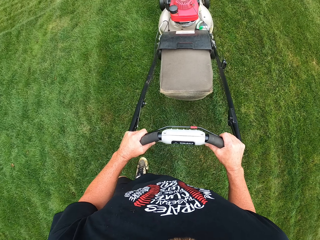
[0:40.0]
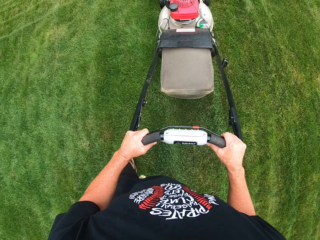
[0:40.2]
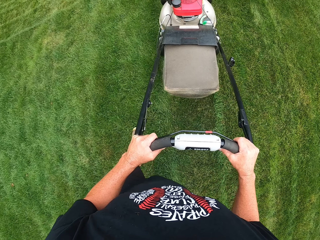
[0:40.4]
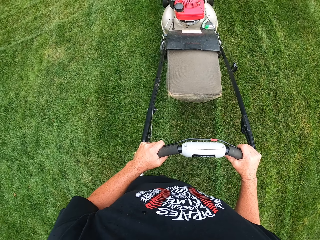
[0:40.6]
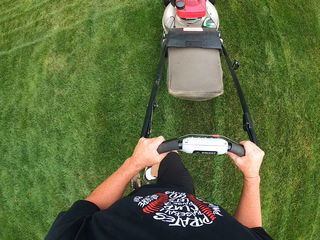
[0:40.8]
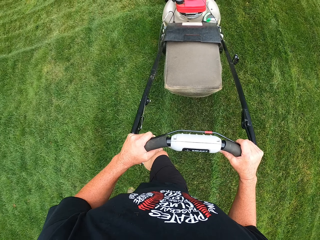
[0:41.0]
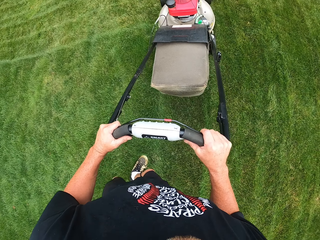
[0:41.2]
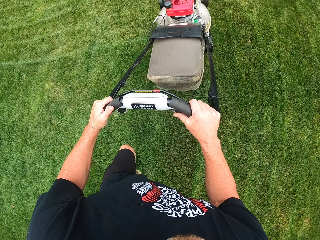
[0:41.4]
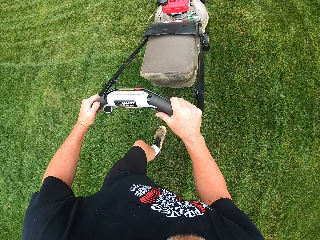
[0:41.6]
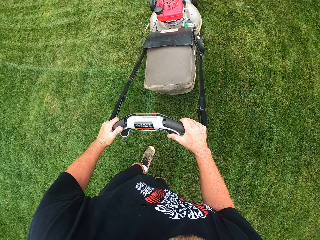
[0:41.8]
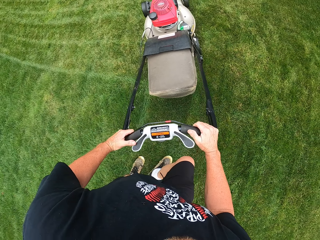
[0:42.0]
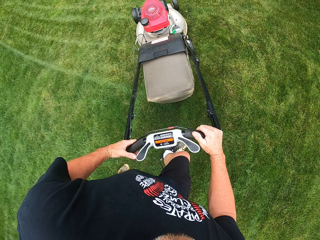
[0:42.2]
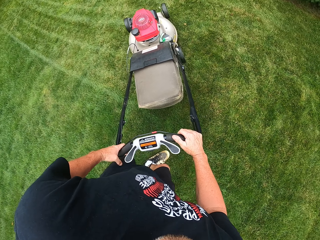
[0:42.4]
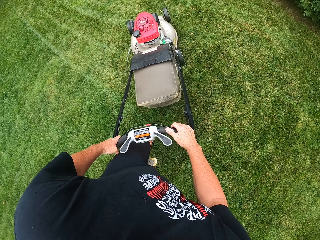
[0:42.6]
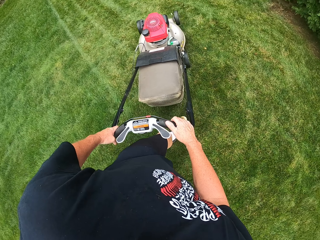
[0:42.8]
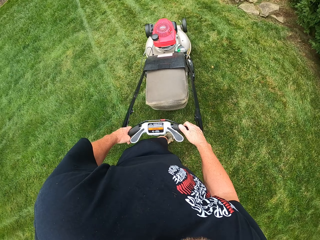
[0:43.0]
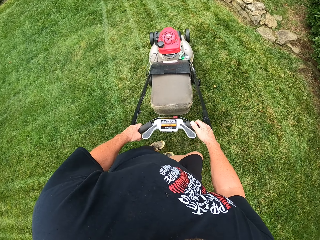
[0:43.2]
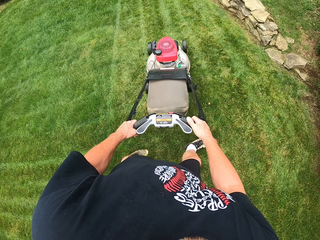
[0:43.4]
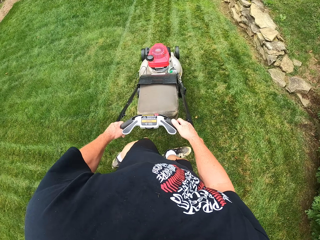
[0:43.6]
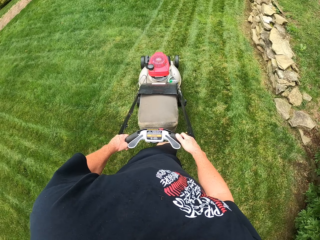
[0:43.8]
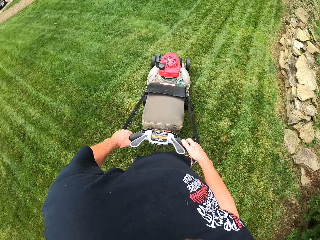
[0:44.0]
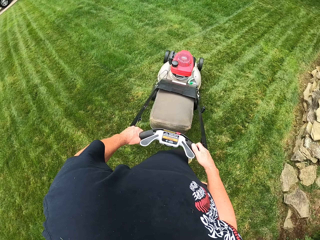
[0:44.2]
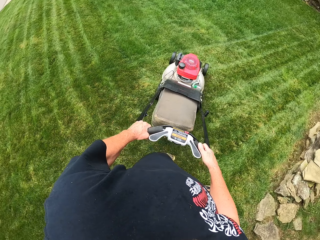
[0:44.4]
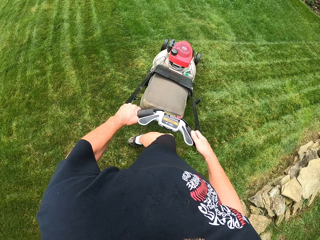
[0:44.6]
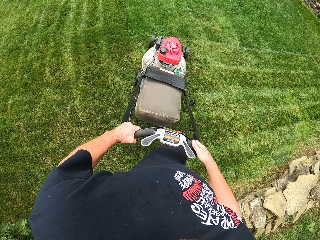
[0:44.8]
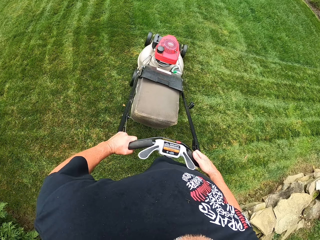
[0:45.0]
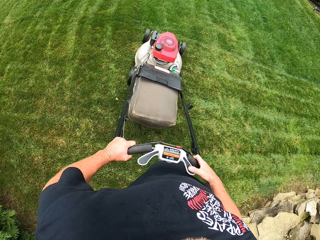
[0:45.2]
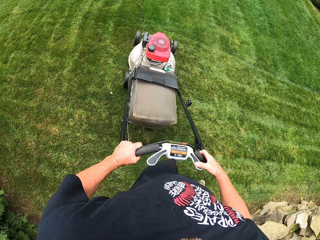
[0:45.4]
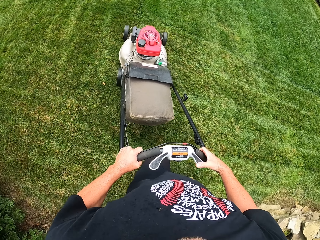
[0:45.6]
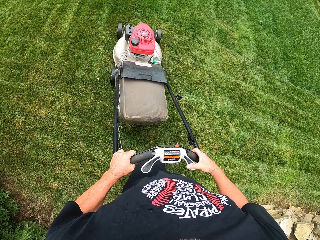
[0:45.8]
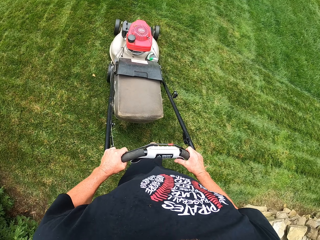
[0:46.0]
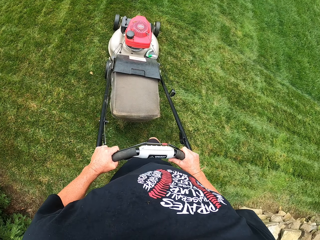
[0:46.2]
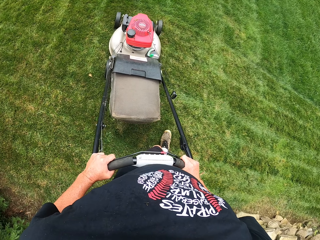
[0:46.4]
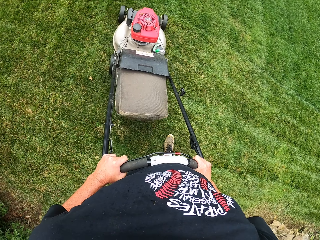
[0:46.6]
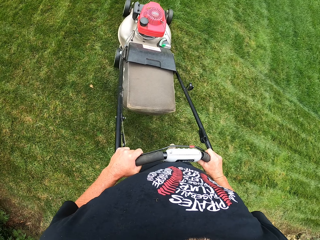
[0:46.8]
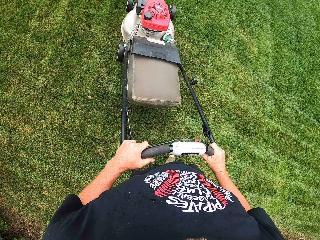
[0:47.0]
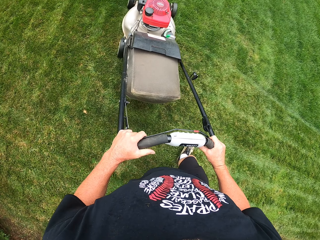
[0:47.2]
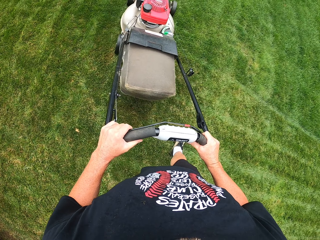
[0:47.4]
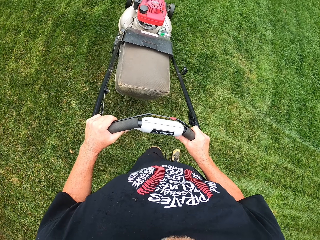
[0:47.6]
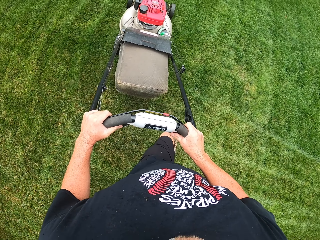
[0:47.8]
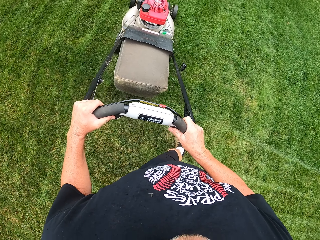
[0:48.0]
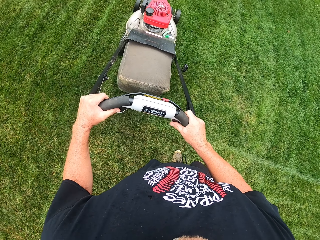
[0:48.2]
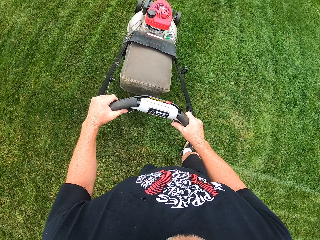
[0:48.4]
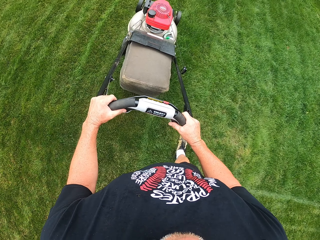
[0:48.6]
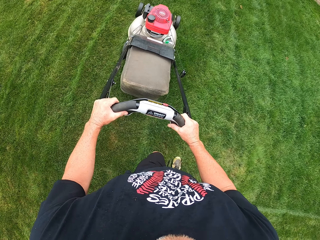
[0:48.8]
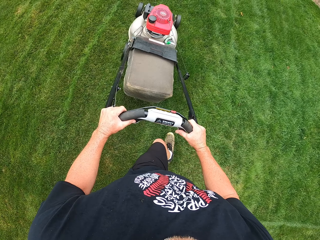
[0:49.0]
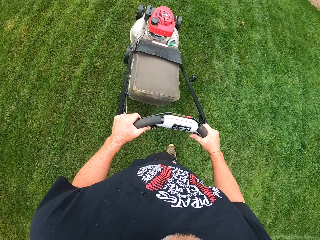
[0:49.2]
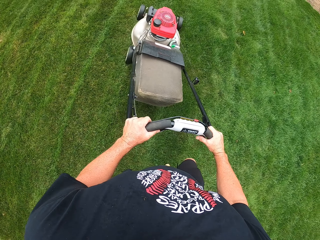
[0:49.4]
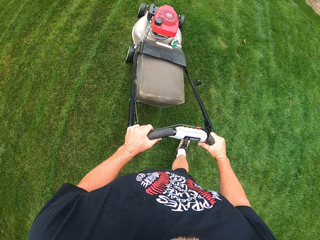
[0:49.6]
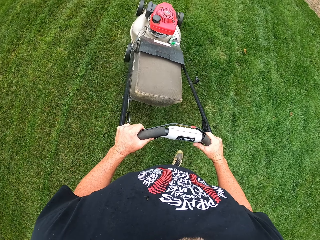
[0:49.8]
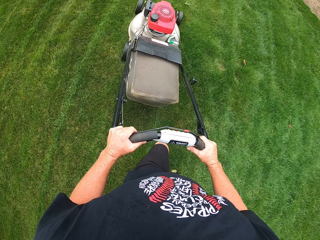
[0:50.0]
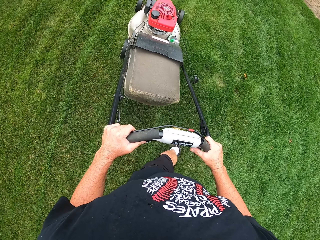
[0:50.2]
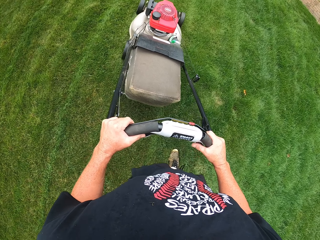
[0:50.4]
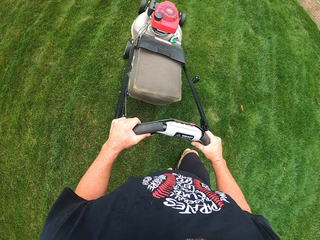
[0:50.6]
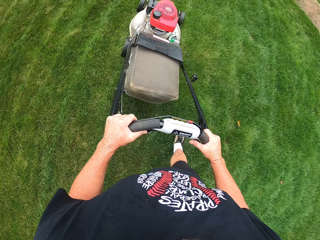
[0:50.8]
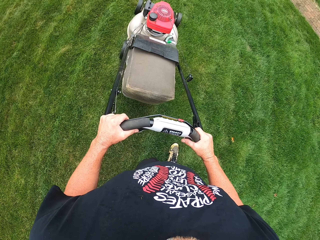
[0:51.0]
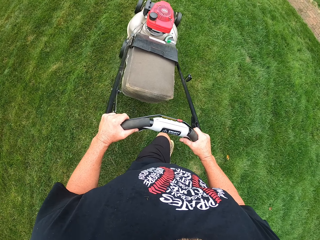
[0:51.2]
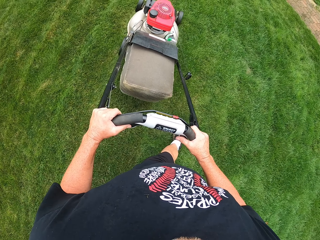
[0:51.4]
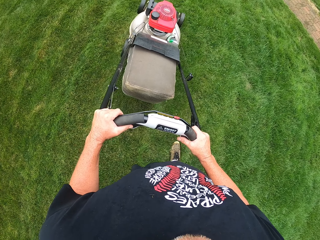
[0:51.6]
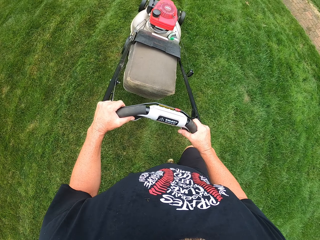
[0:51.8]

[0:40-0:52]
The camera wearer turns around with a lawn mower. They cut grass with the lawn mower.

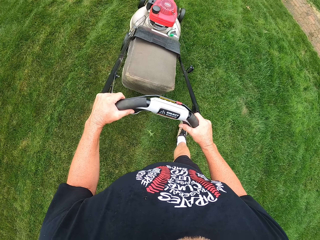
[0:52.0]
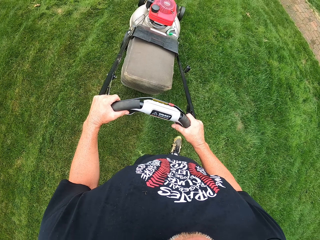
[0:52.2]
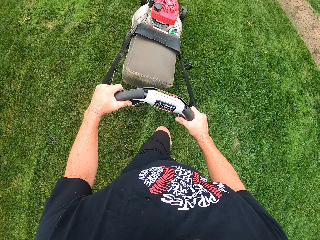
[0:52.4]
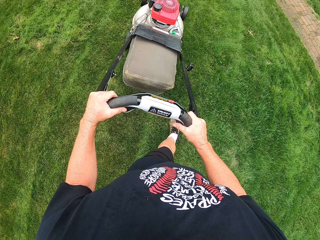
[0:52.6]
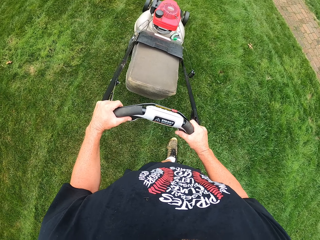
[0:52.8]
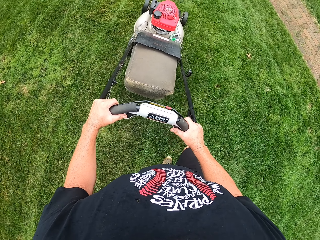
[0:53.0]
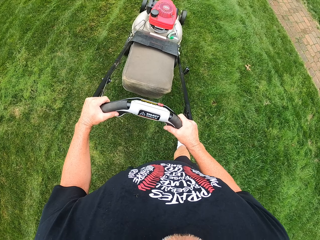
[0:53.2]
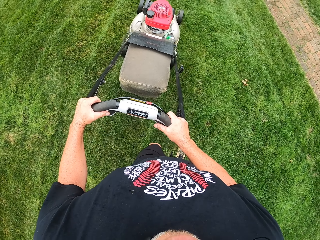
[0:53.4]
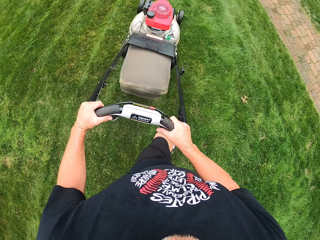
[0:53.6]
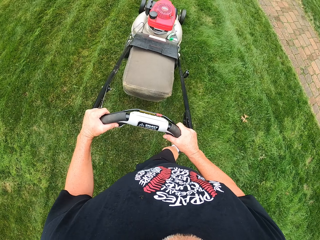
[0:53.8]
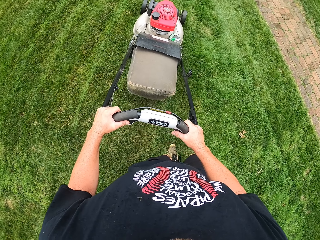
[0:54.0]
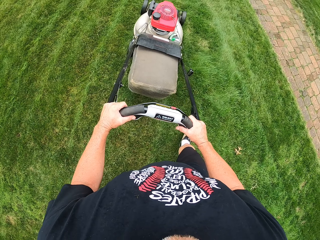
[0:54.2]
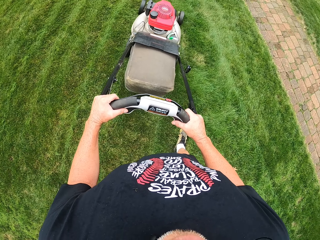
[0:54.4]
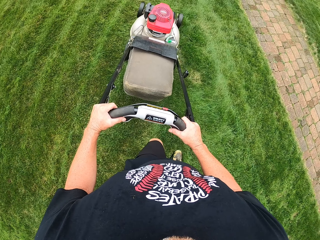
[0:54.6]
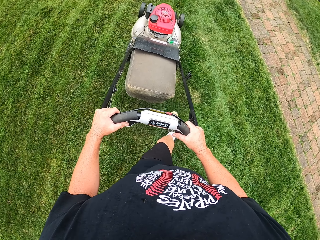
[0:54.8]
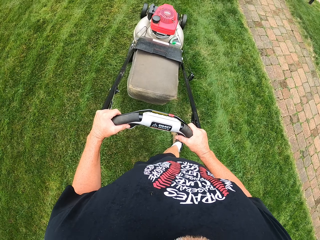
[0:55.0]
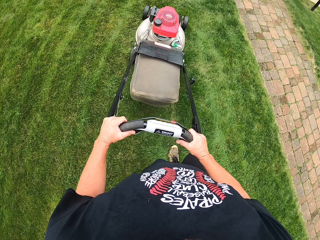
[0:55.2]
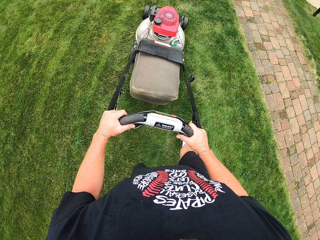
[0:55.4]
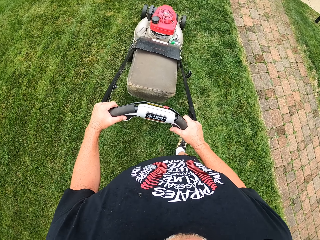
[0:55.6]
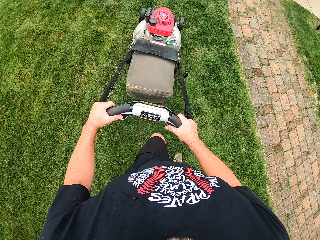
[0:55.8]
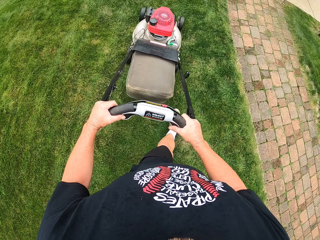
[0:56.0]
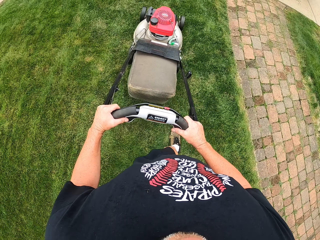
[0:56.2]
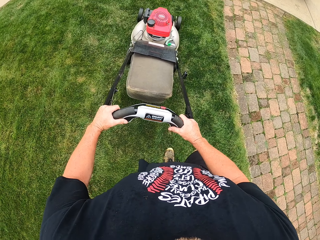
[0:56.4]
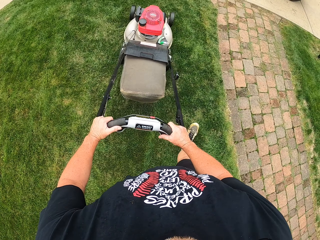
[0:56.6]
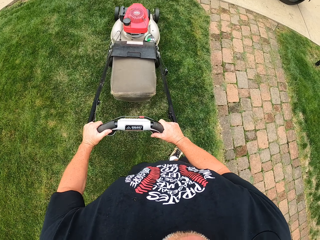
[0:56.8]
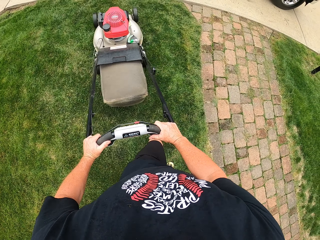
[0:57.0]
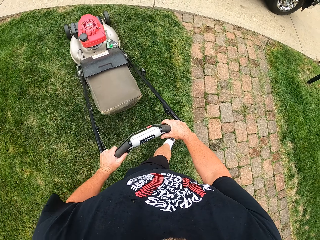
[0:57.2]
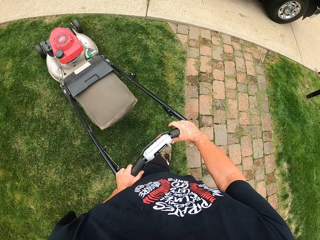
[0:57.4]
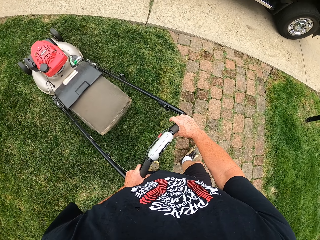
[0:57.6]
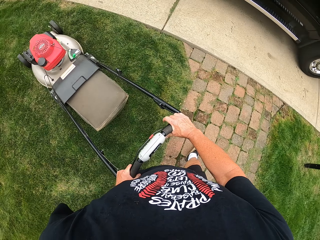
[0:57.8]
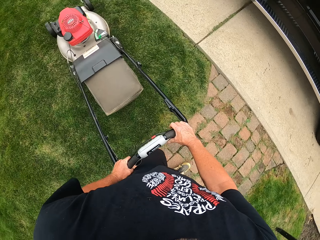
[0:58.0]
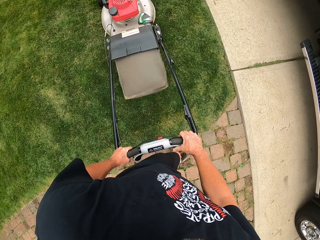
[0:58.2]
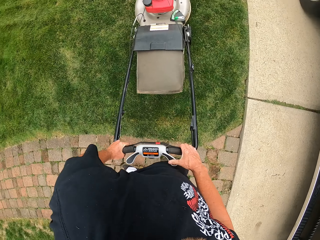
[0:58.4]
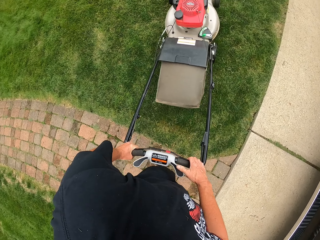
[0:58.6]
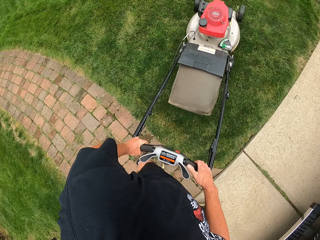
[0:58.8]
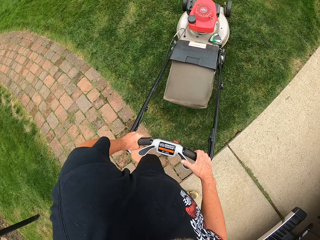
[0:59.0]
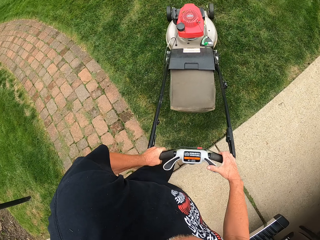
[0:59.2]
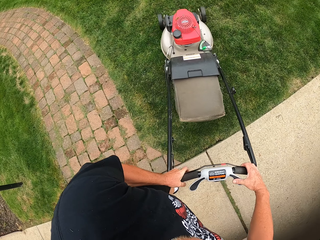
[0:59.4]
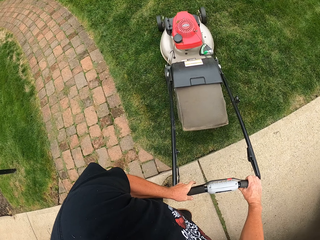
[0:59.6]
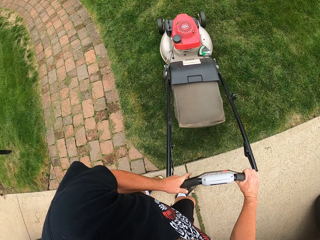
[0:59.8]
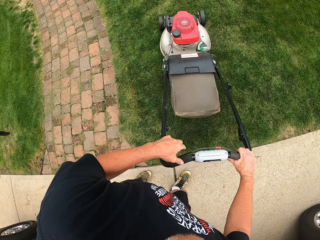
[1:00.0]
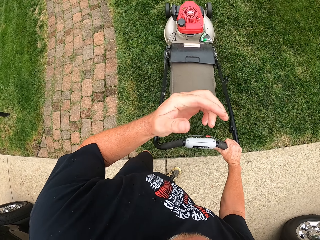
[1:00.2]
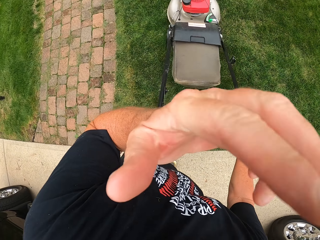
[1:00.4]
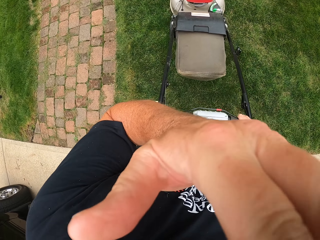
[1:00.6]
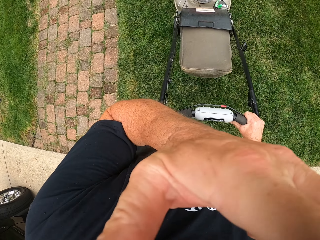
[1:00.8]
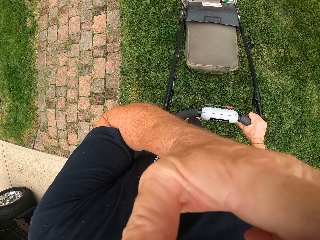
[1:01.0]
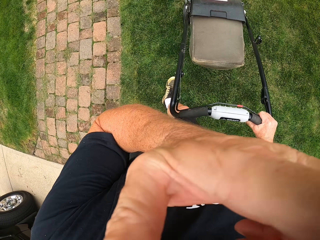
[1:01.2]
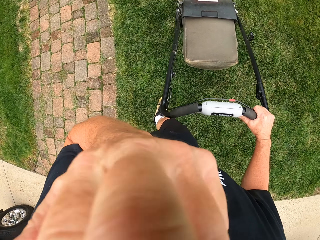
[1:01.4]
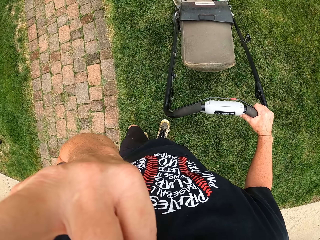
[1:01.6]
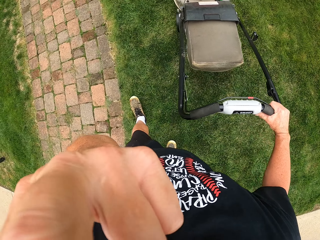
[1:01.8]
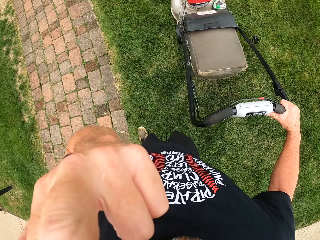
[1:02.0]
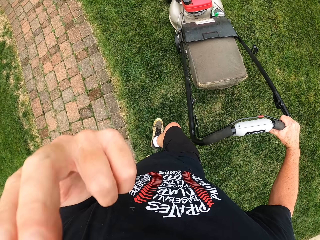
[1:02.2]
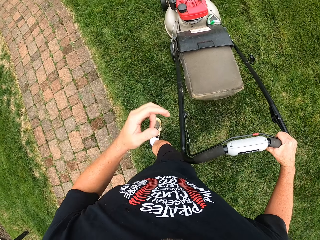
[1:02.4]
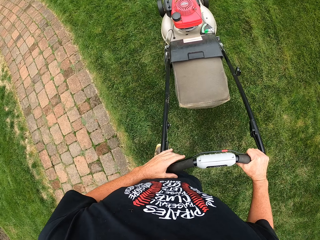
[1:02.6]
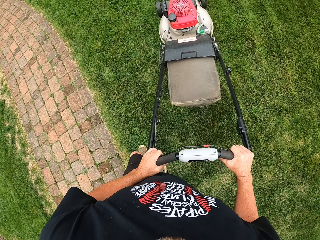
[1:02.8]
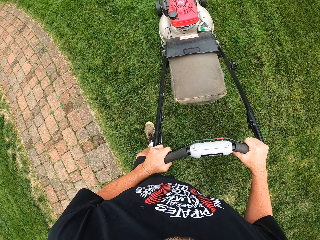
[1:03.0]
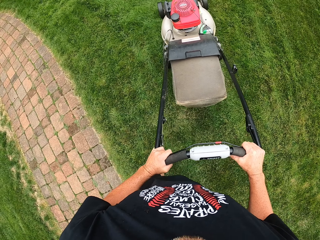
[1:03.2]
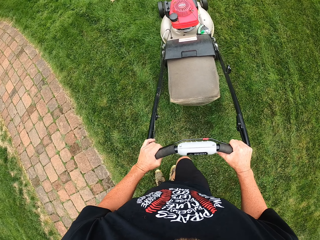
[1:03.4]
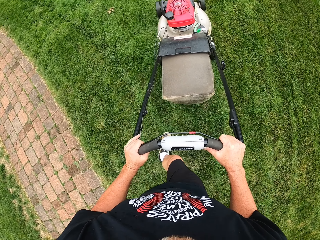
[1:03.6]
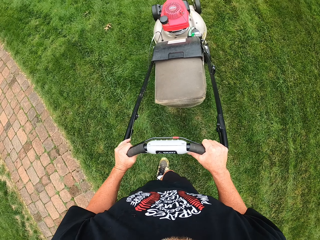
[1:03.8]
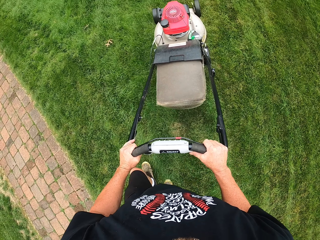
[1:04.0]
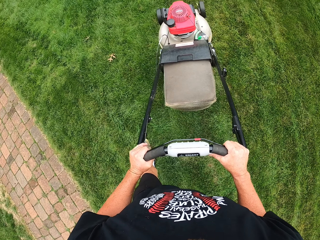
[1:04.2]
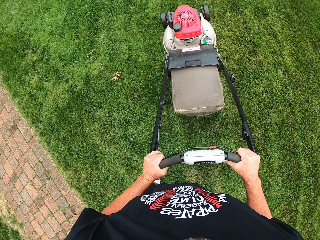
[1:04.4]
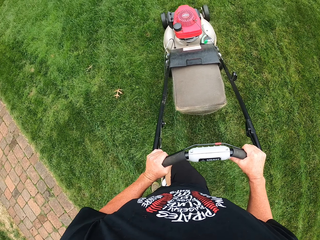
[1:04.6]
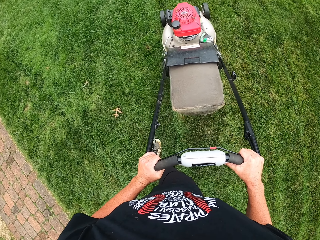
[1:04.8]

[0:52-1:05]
The camera wearer turns around with a lawn mower. He touches his face with his left hand. He lifts a hand. He cuts grass with the lawn mower. He lowers the hand and holds the lawn mower. He pushes the lawn mower.
